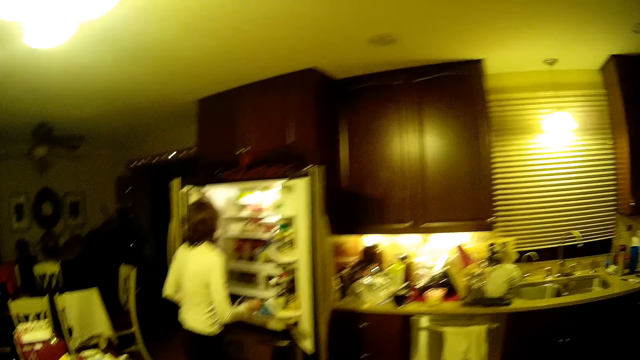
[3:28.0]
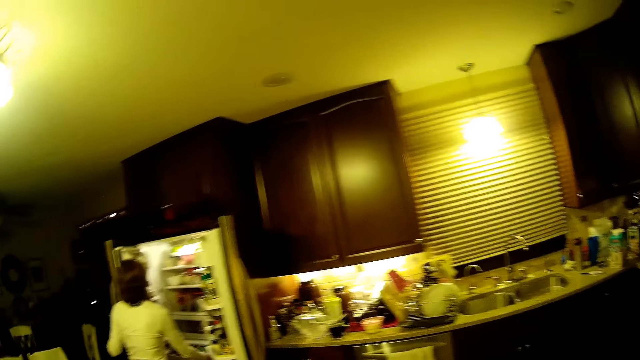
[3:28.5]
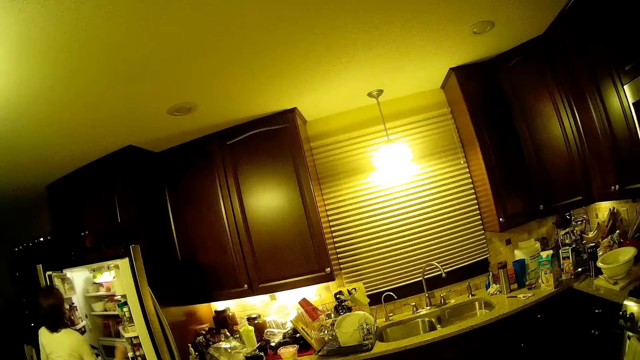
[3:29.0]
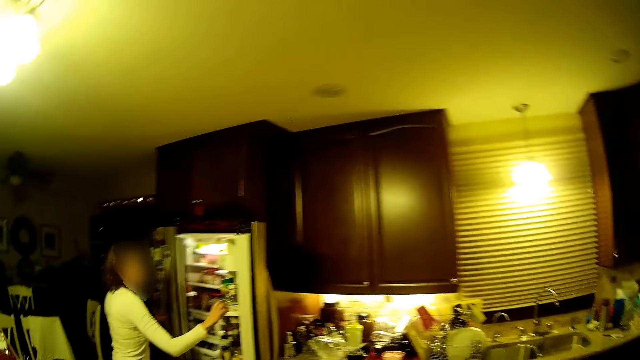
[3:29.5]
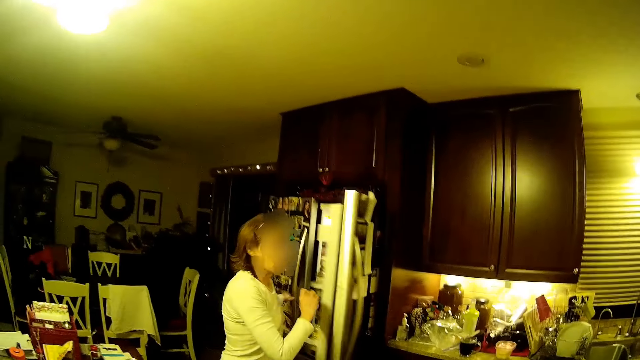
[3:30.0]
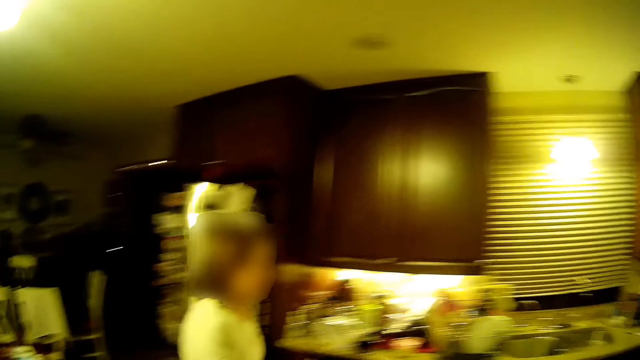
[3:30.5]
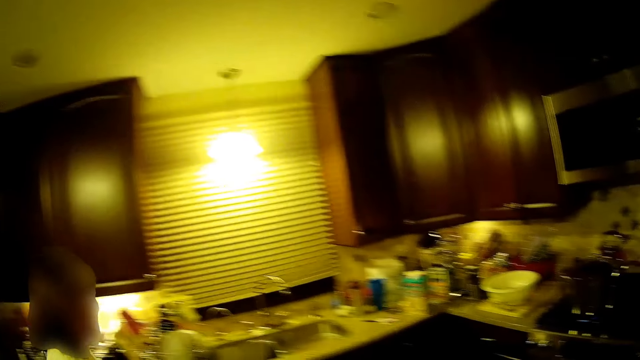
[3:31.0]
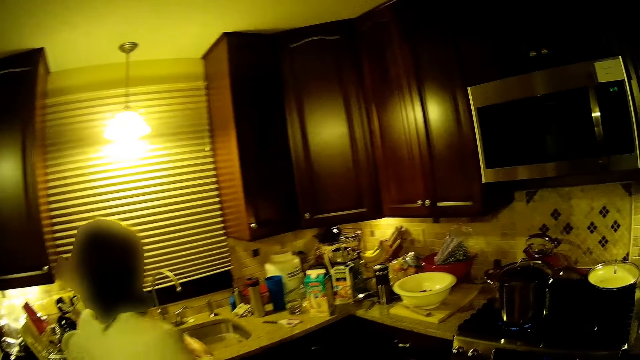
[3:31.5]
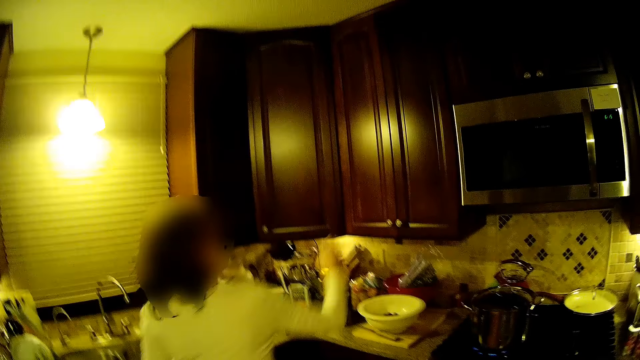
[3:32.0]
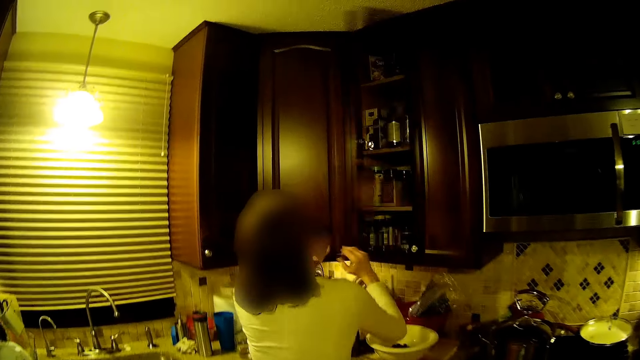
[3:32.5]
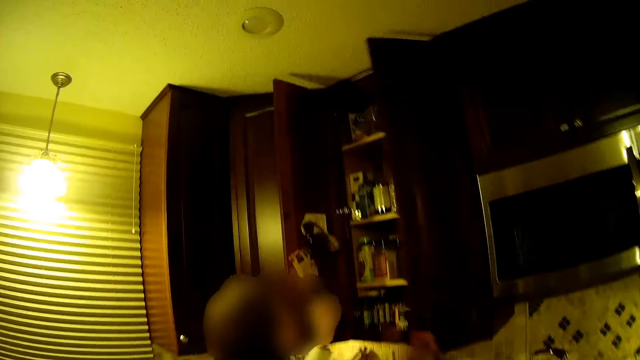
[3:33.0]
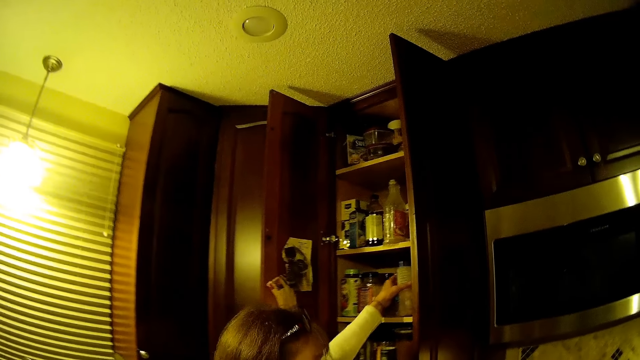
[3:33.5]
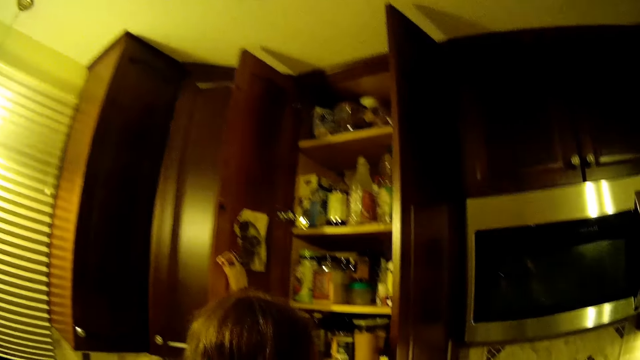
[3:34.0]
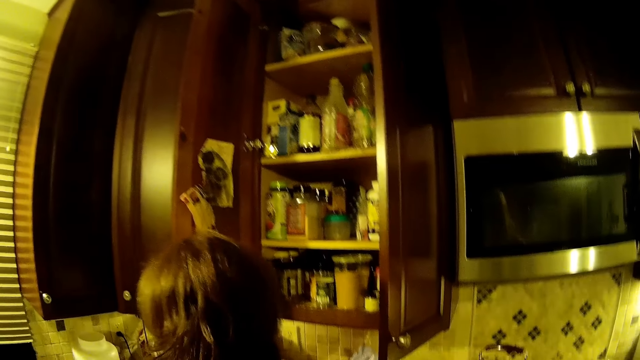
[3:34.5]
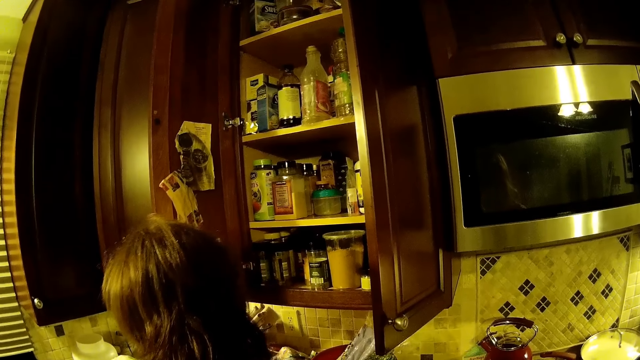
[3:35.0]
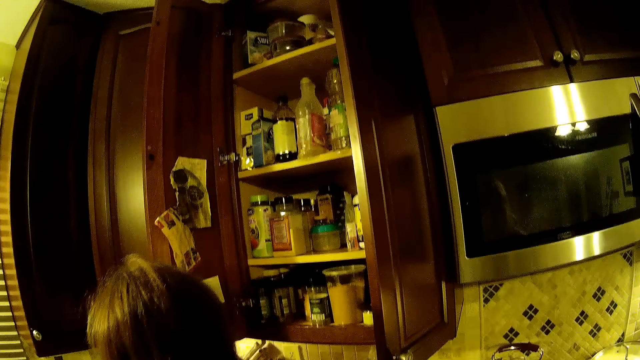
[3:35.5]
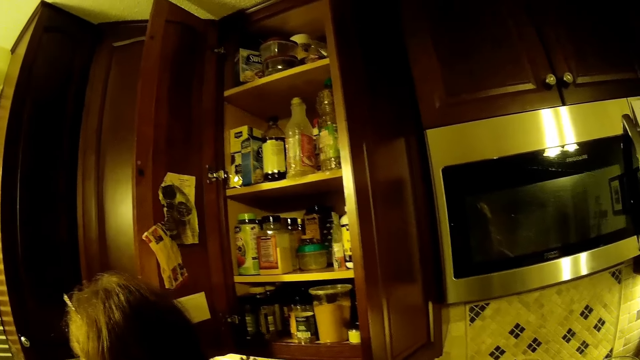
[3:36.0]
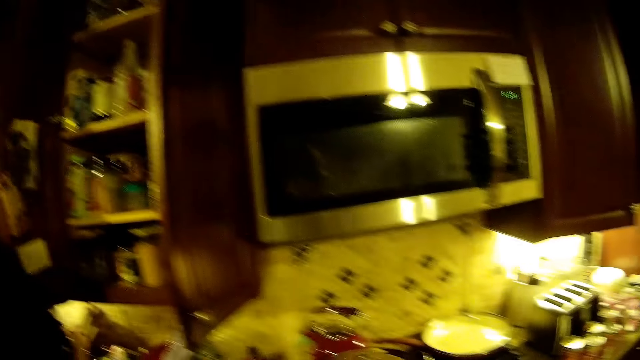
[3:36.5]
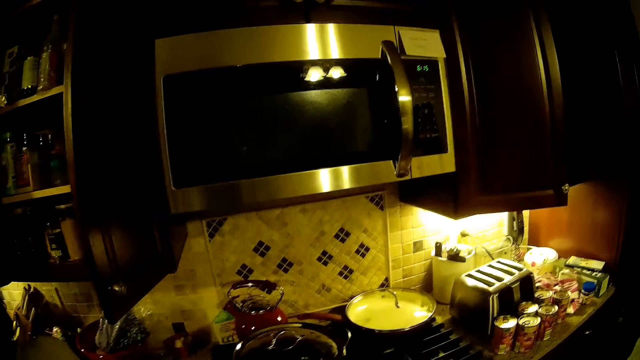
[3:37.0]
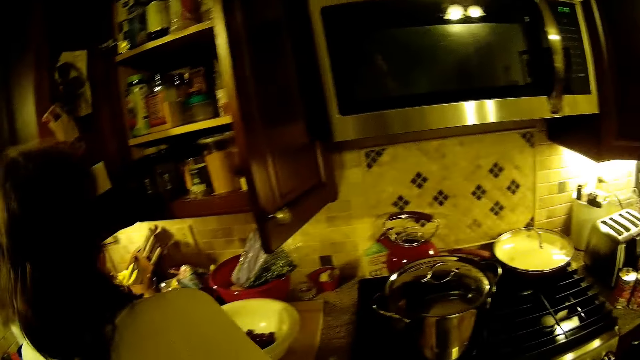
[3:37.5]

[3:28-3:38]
A woman closes a fridge. The woman walks on the floor. The woman opens the kitchen cabinet. The woman picks up a bottle in the kitchen cabinet.

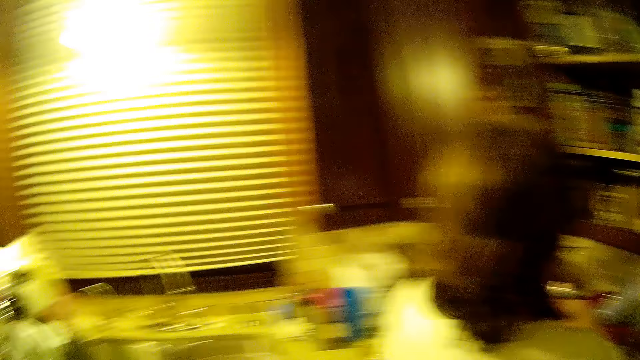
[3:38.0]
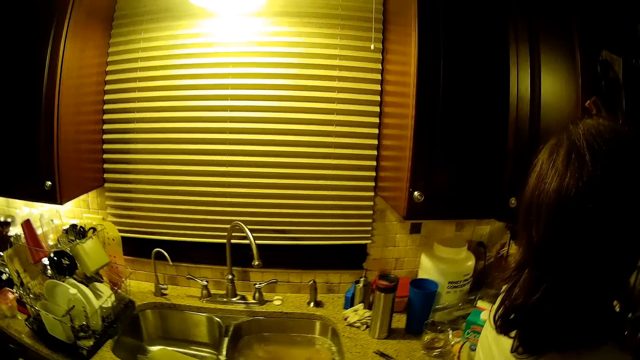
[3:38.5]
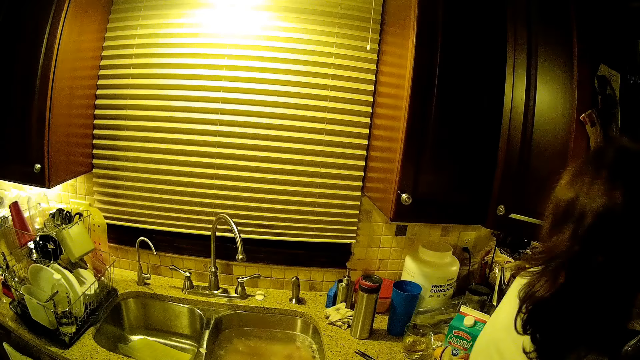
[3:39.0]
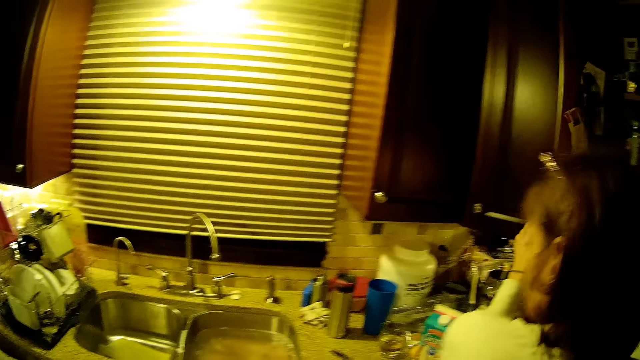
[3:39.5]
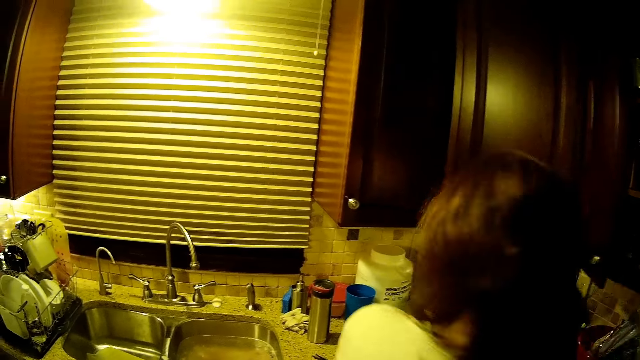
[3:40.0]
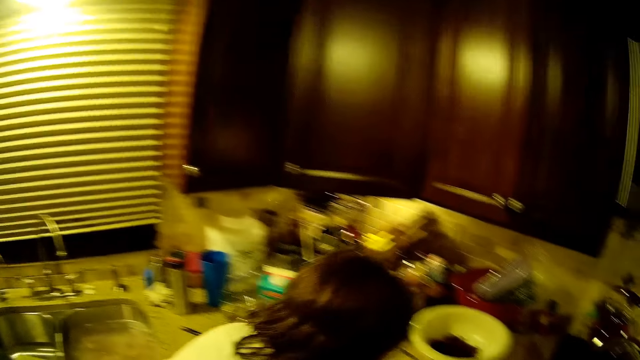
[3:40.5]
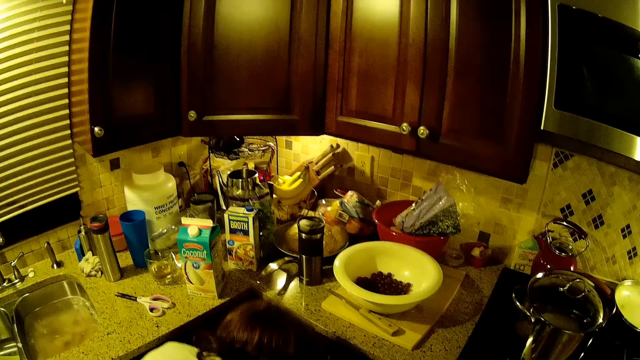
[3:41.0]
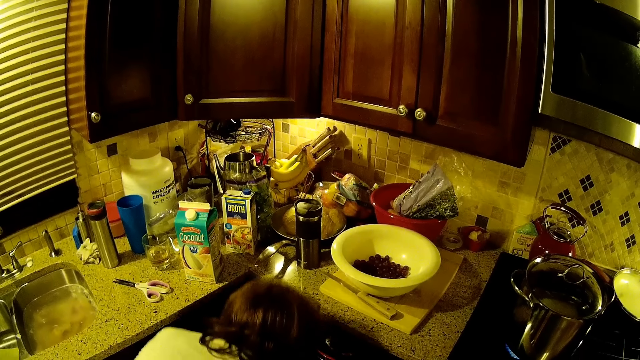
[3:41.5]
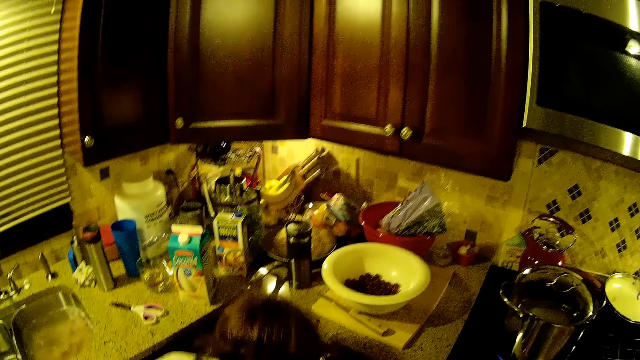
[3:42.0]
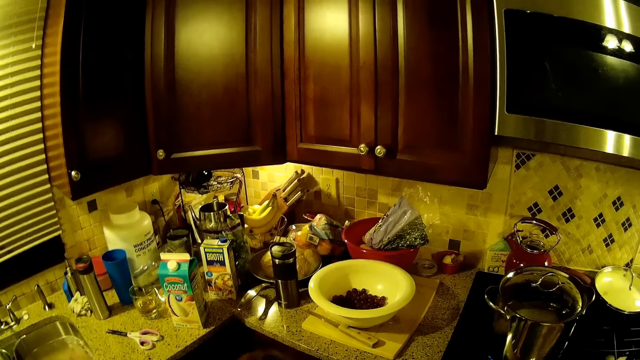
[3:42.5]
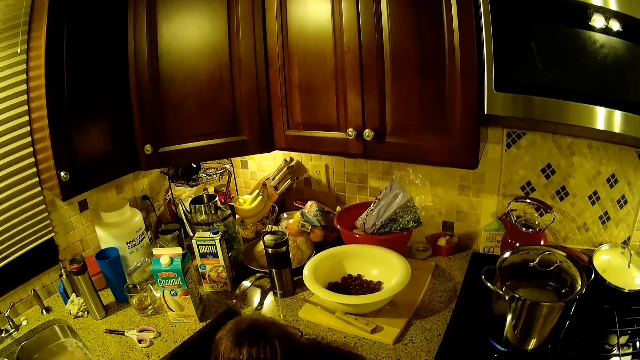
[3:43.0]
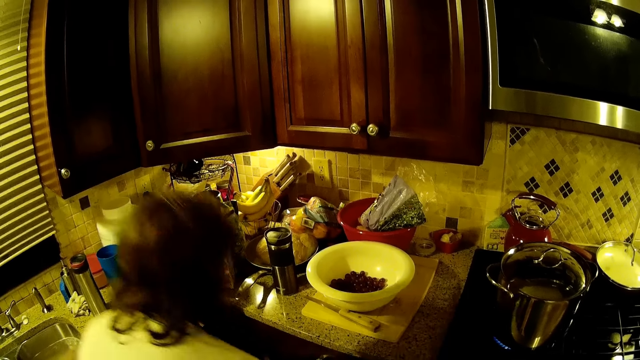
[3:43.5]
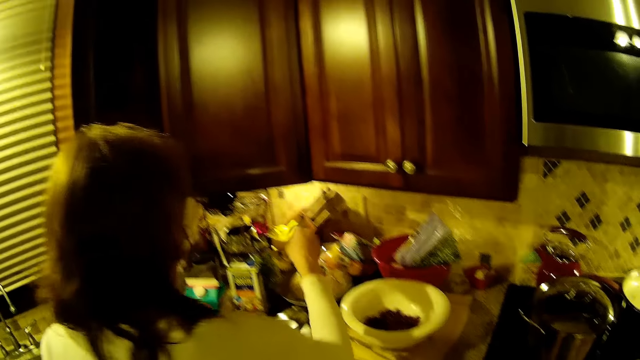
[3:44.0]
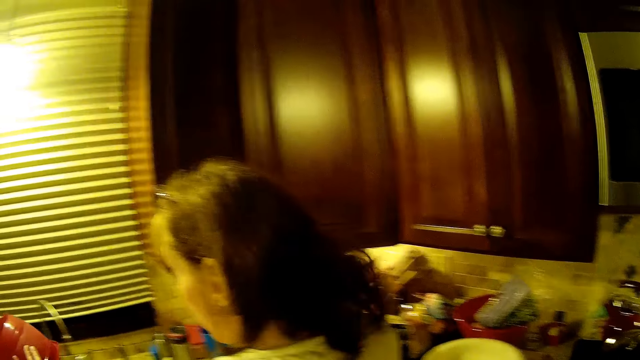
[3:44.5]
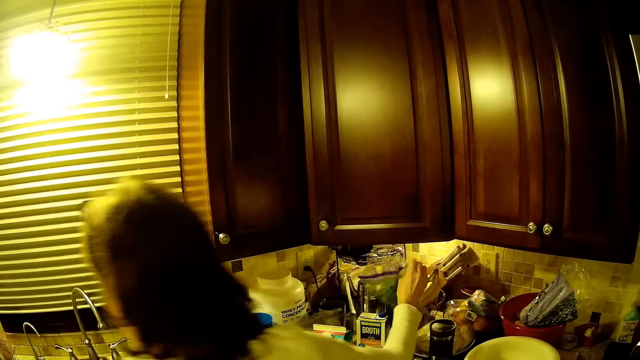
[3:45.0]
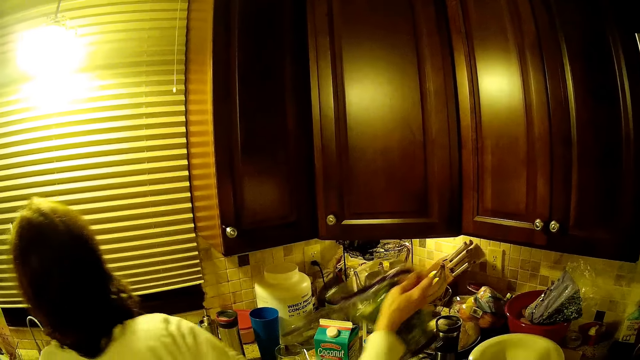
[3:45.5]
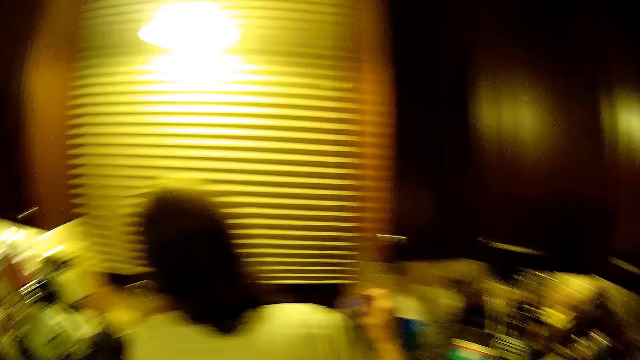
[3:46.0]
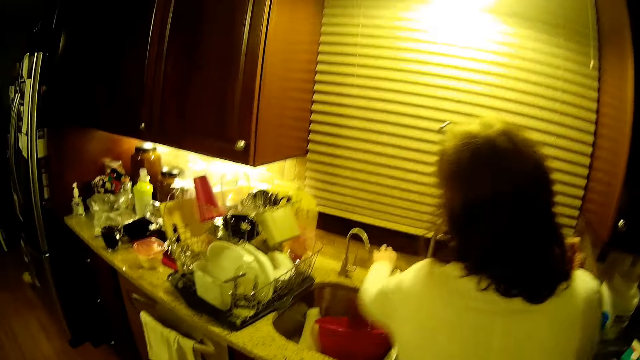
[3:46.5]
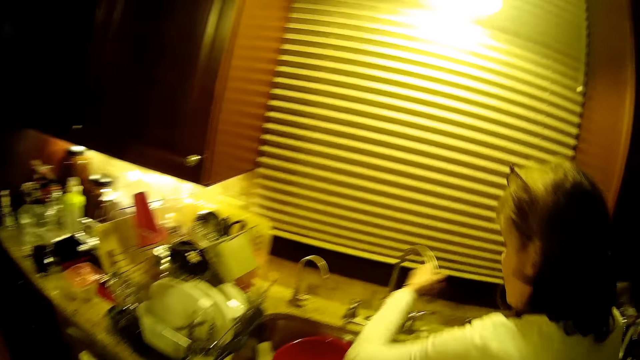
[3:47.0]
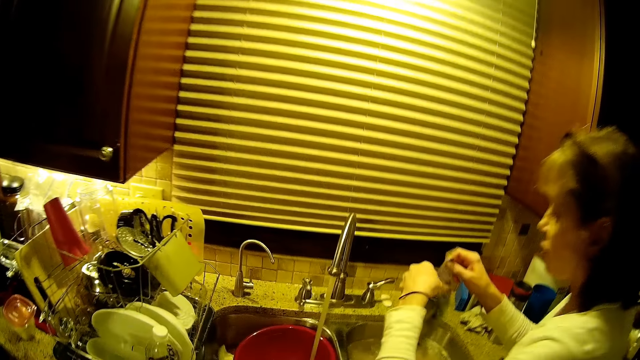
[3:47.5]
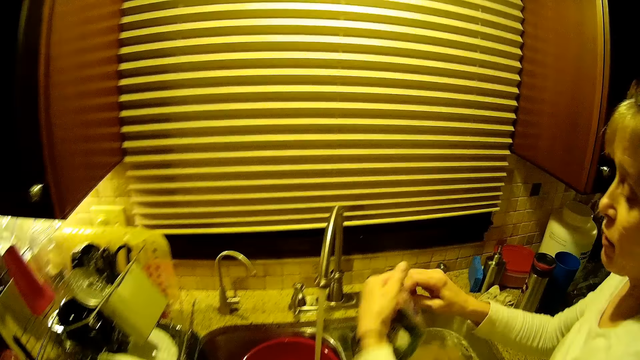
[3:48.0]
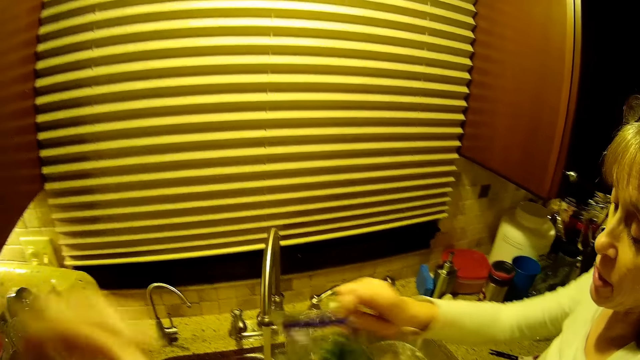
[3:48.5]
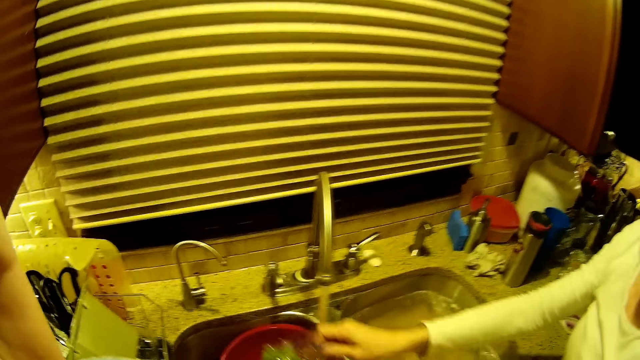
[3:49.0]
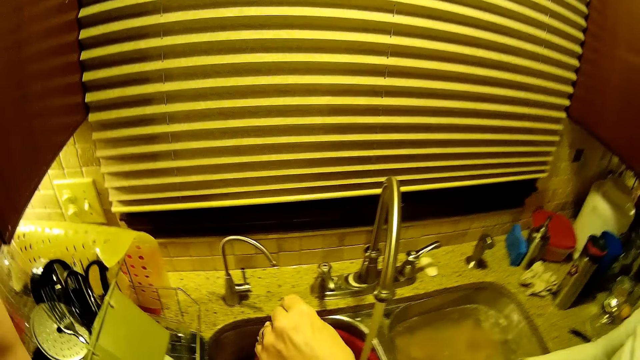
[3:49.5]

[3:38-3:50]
A woman closes a cabinet. The woman picks up something on the floor. The woman picks up a paper bag on the countertop. The camera wearer walks on the floor. The woman stands on the floor. The woman pushes a tap and opens the paper bag.
